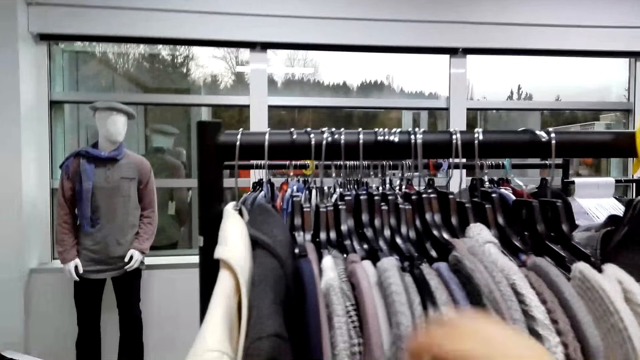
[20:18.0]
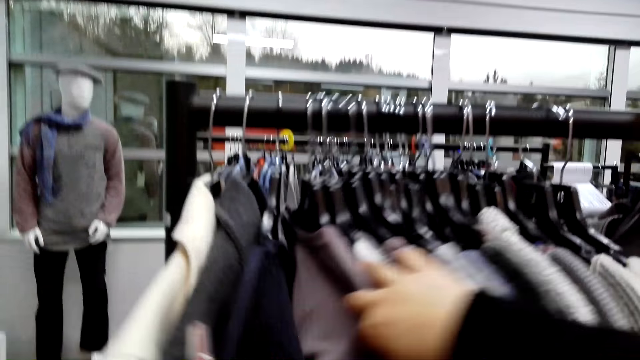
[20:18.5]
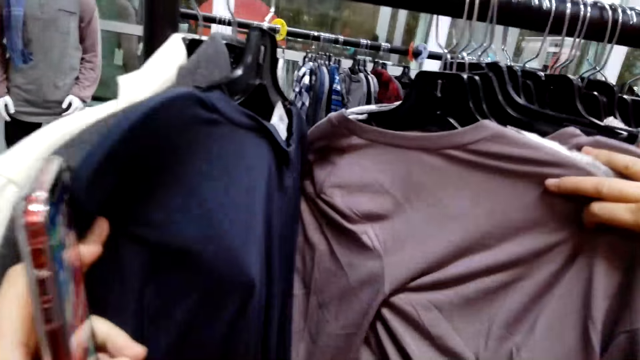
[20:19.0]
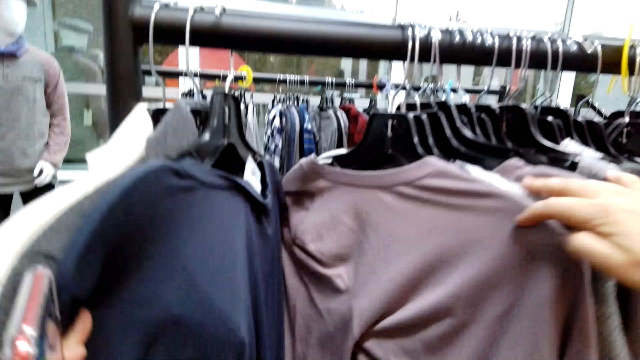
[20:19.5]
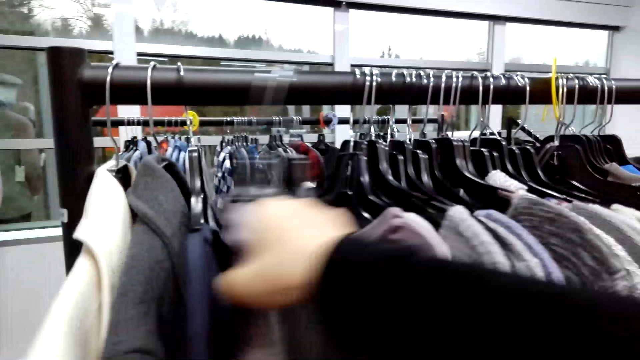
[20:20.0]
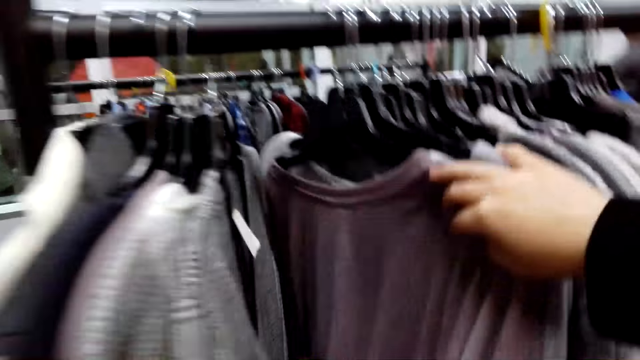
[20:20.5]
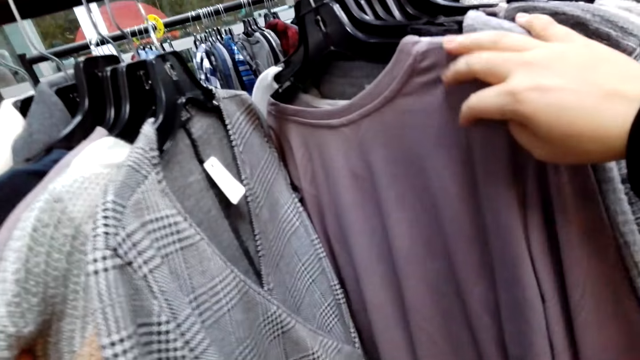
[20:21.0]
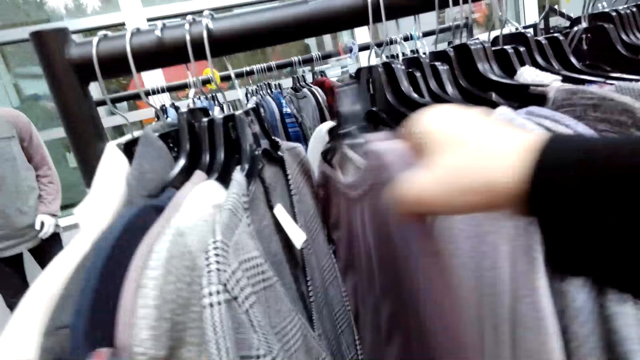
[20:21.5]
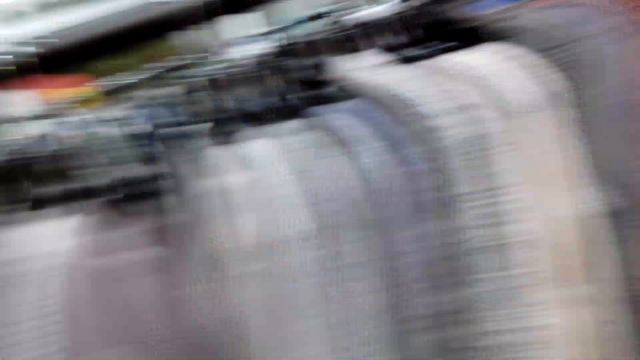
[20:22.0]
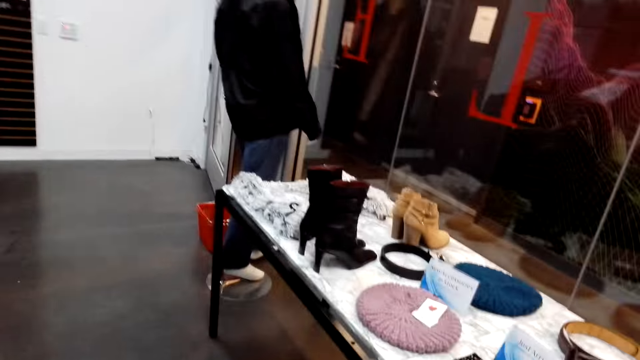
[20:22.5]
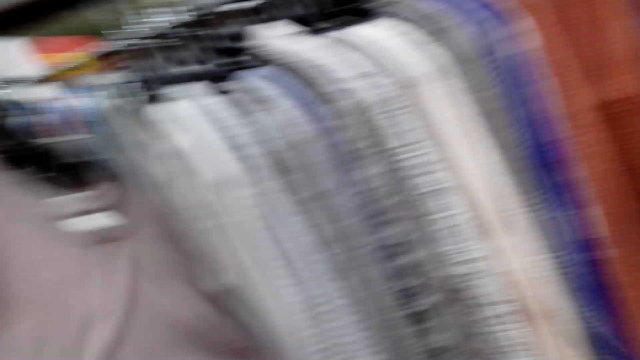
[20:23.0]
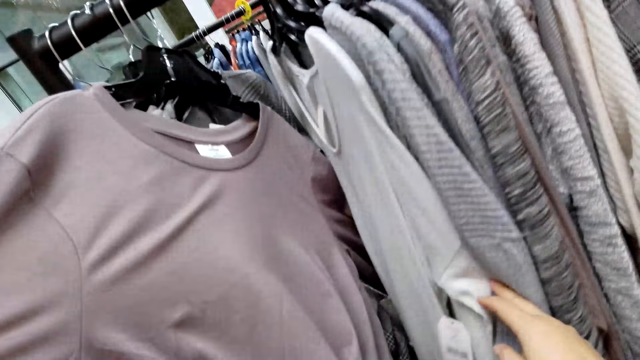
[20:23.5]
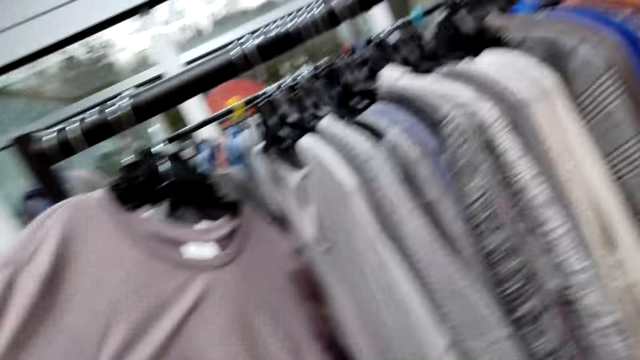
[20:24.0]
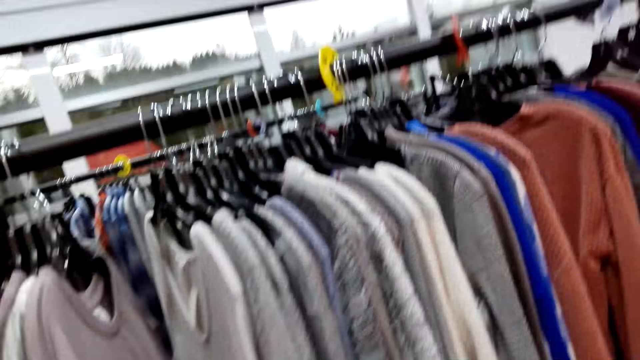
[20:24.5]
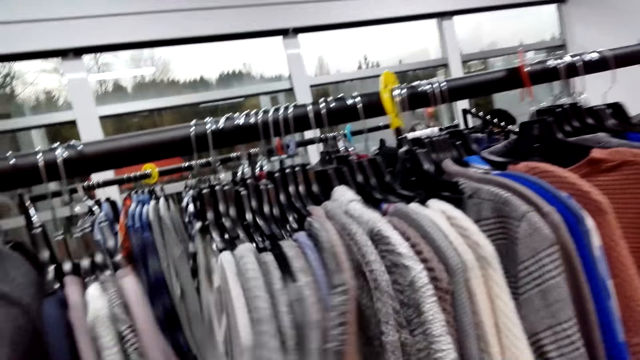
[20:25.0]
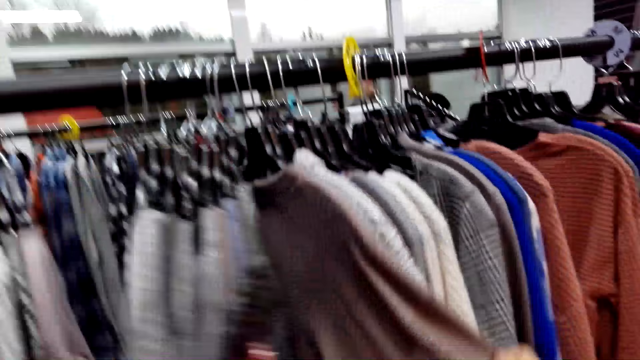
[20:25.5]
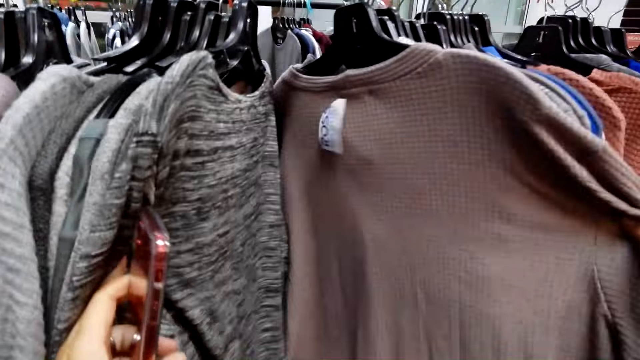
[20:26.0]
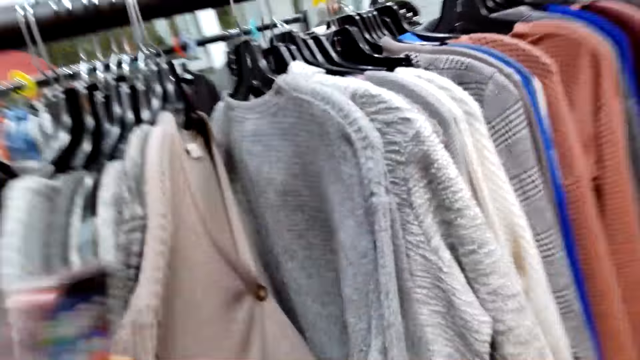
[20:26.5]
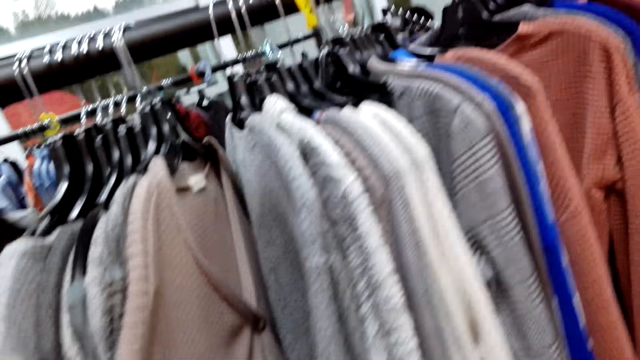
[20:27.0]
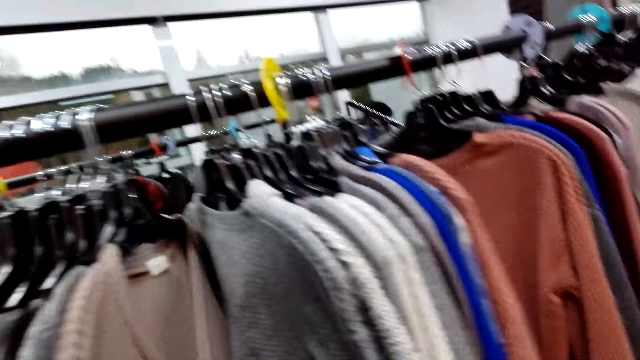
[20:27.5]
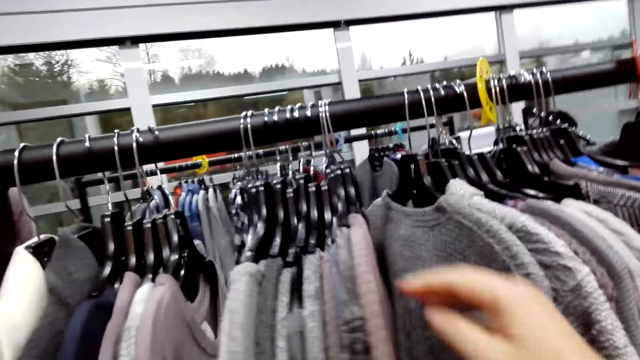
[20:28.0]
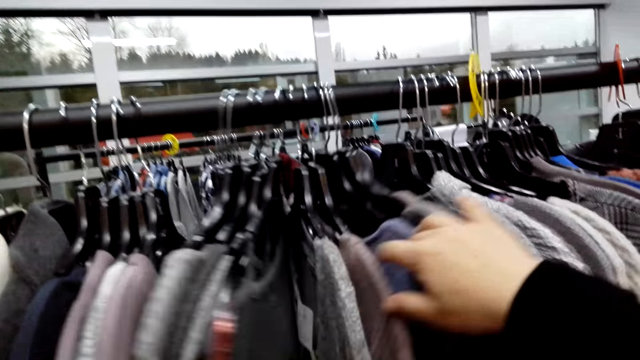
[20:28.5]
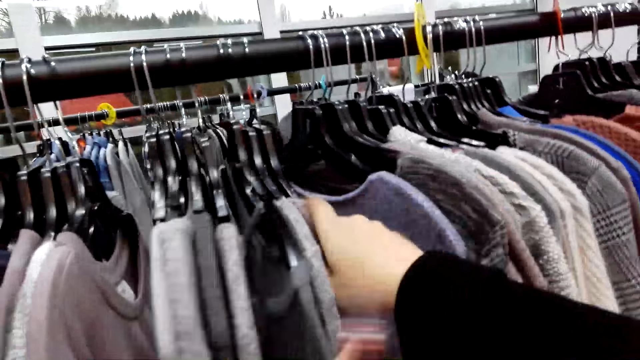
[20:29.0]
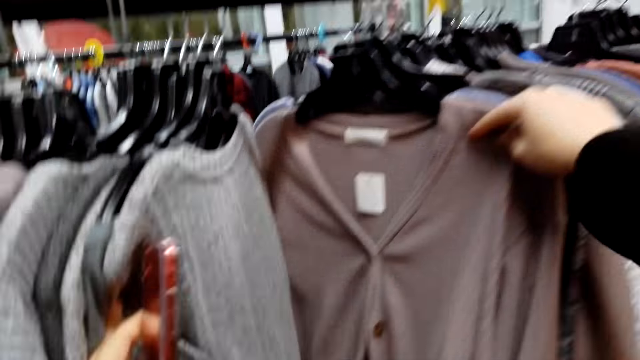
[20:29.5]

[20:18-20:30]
The camera wearer moves clothes on the cloth rack. They flip through the clothes.

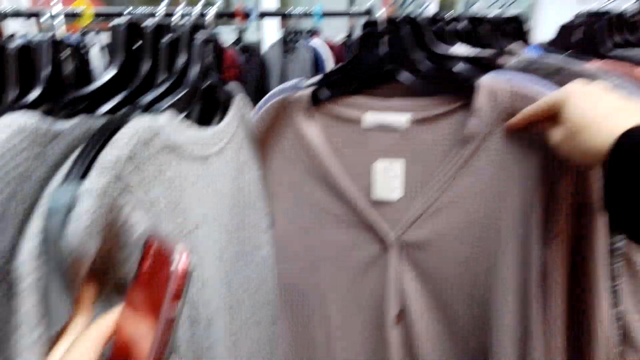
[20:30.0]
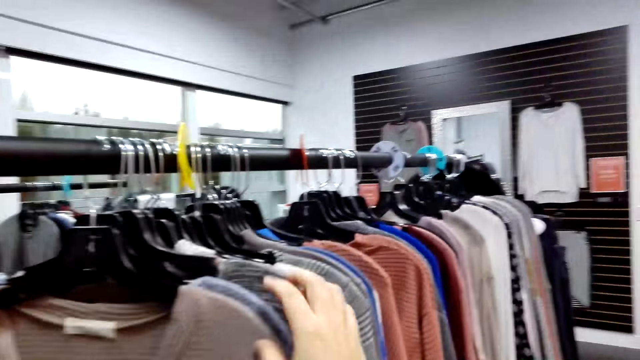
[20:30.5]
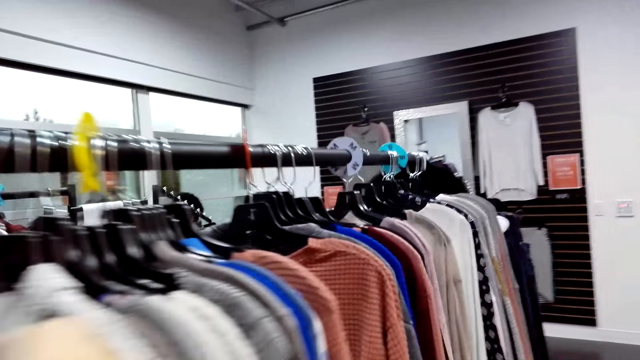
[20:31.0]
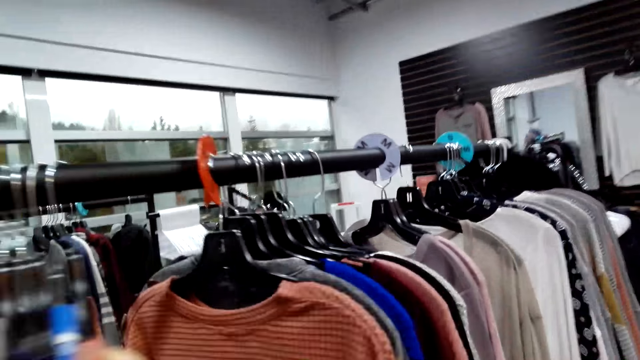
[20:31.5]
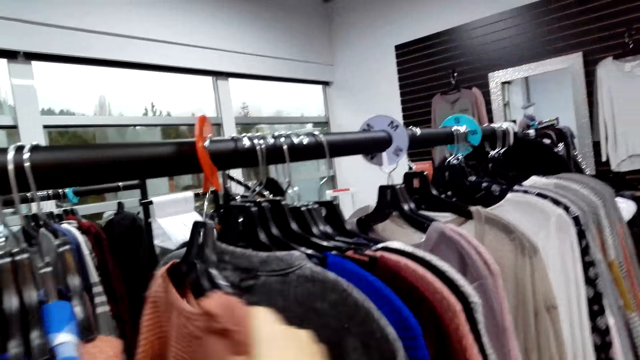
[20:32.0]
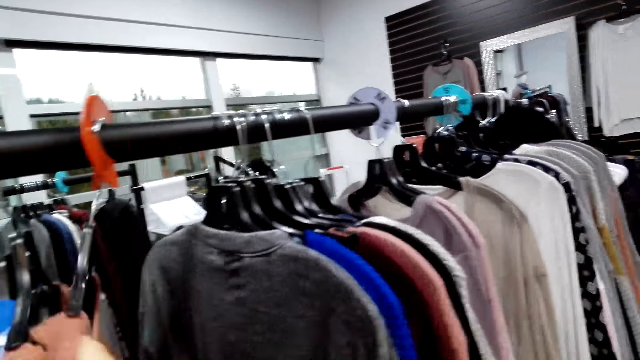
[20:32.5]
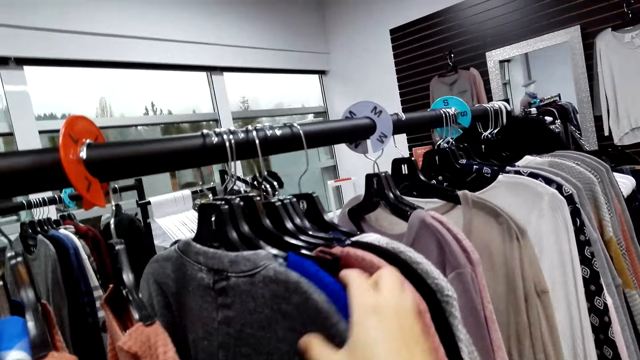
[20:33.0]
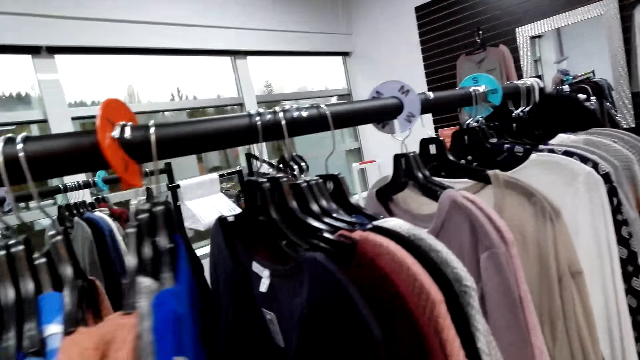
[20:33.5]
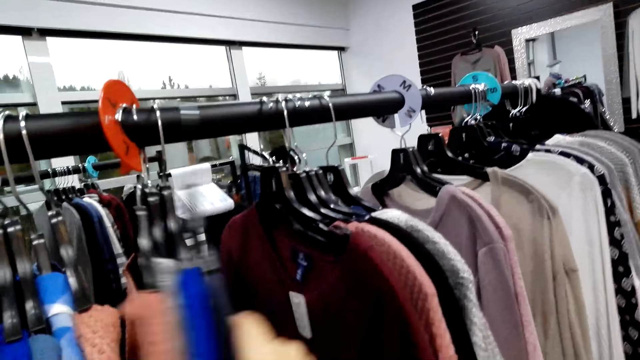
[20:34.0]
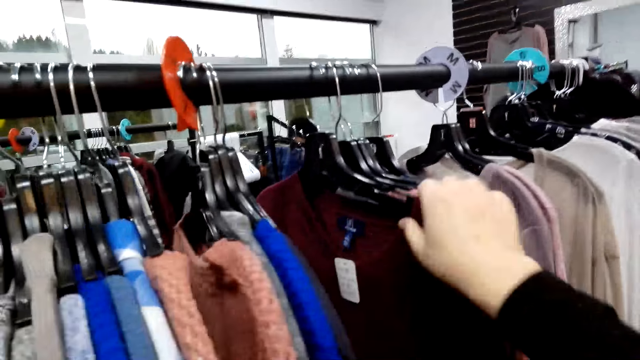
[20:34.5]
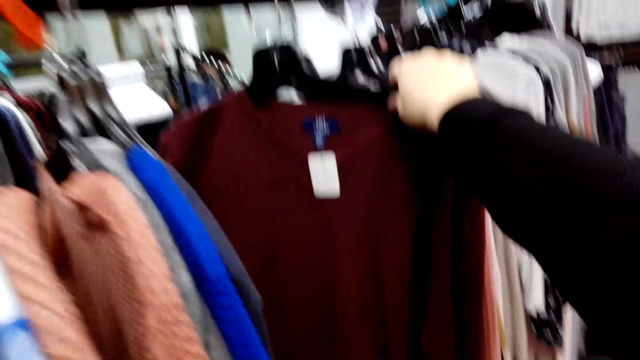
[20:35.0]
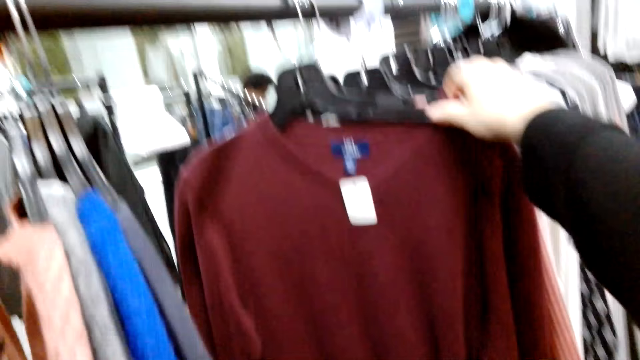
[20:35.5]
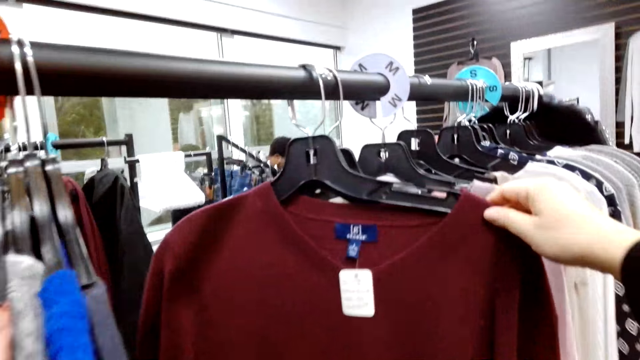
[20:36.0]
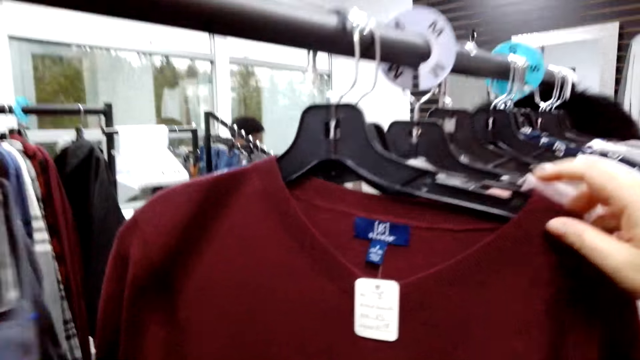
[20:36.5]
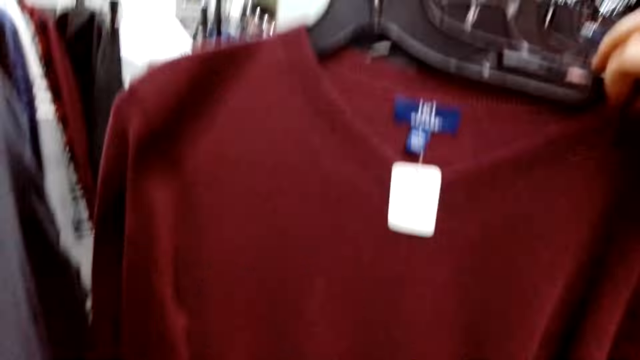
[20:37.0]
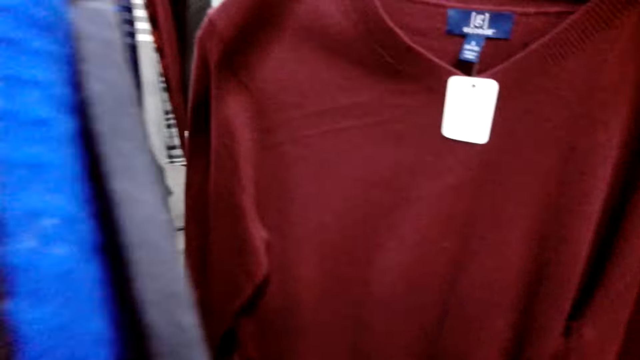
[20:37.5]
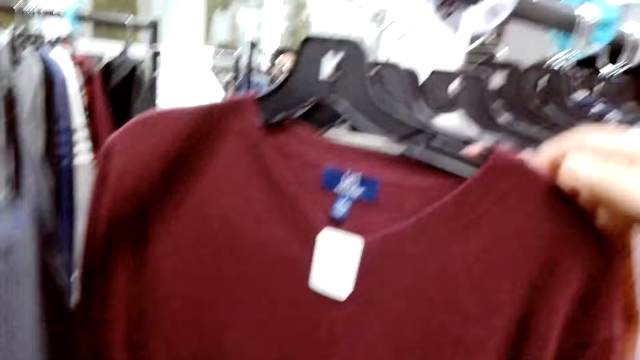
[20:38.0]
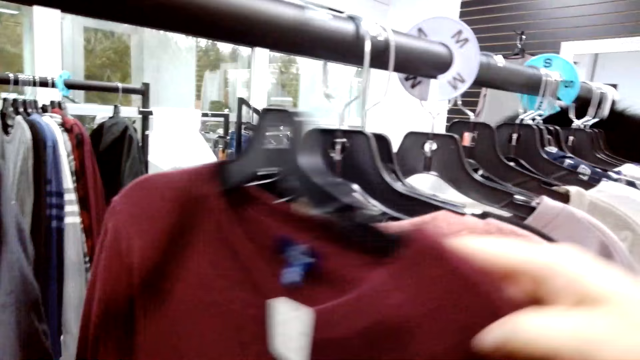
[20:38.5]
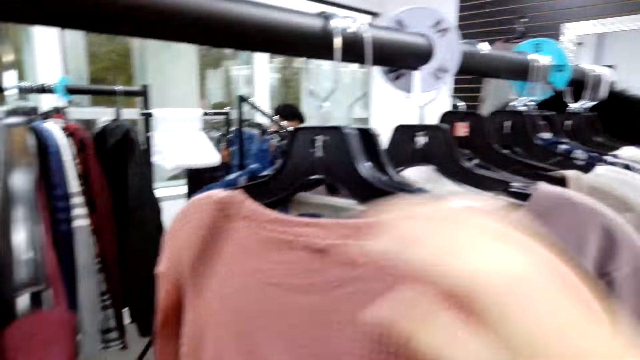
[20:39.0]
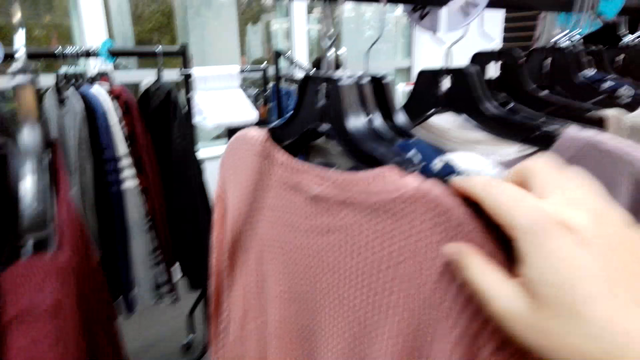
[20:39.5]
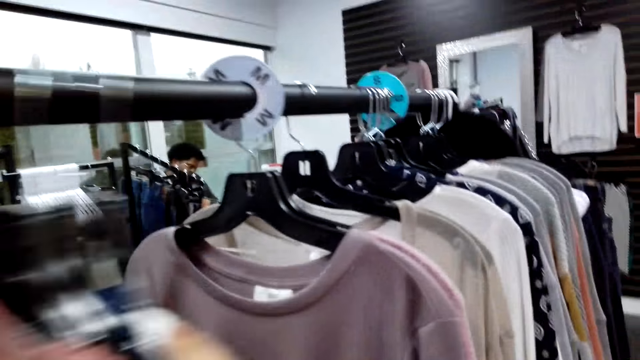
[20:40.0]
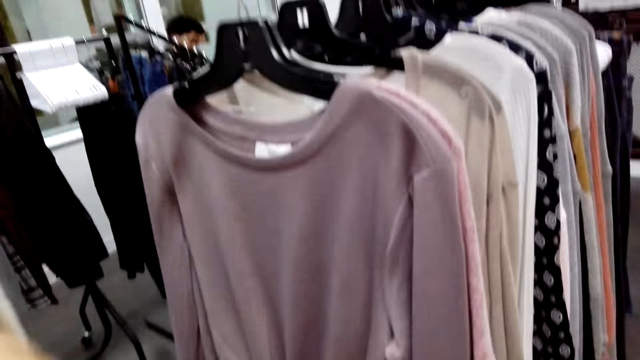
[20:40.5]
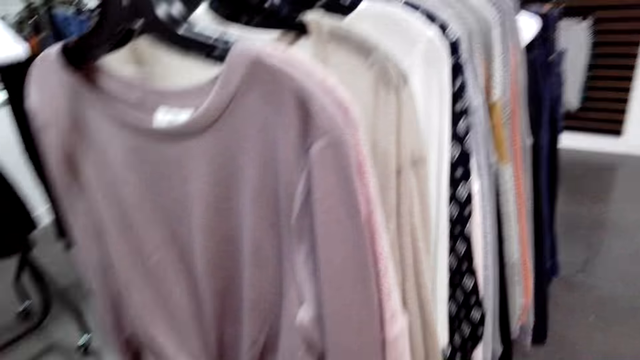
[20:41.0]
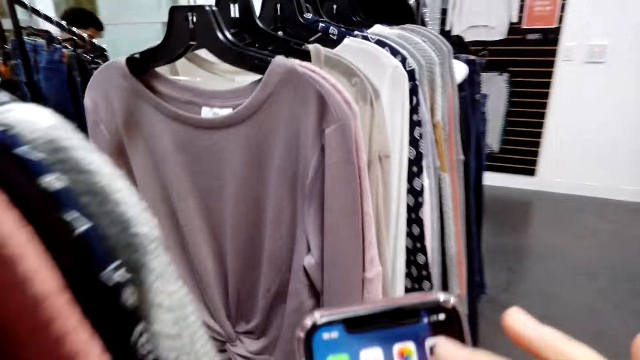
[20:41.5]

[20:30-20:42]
The camera wearer looks at a sweater. They flip through the clothes.
